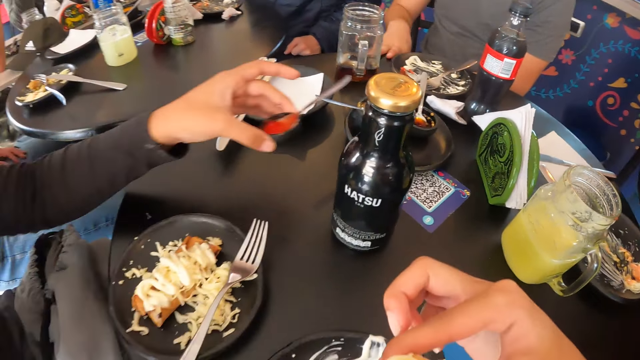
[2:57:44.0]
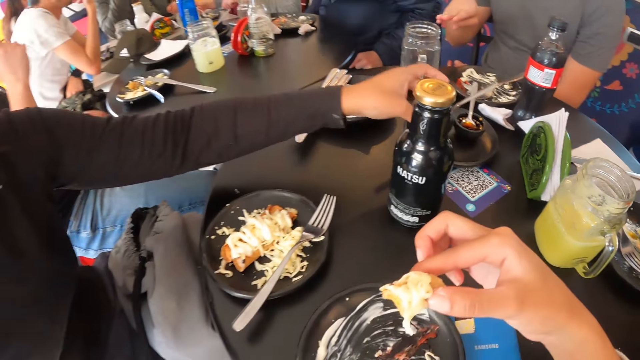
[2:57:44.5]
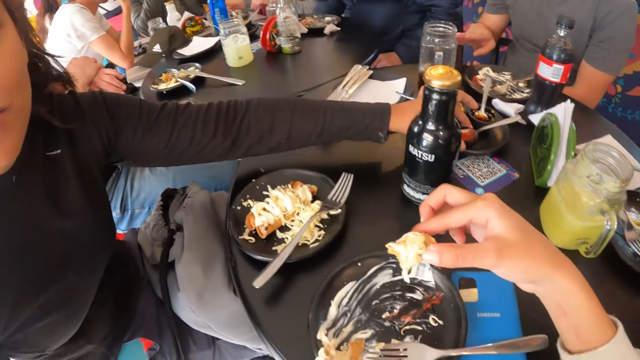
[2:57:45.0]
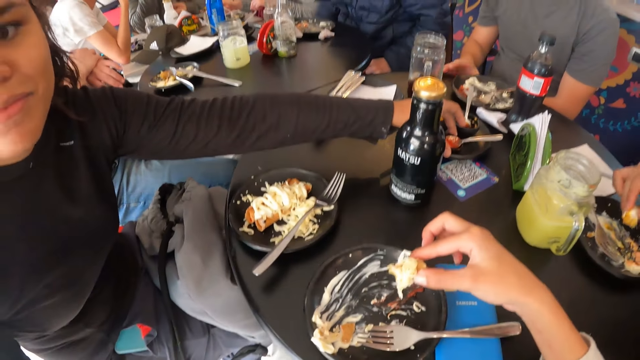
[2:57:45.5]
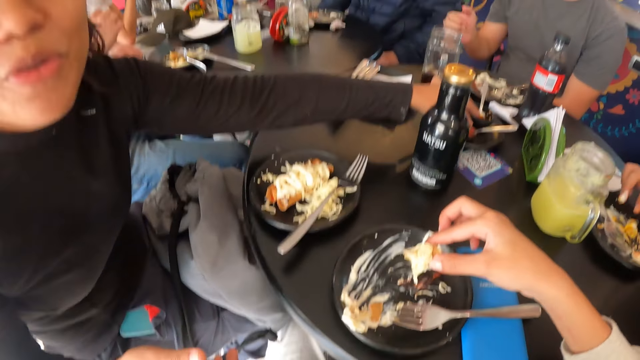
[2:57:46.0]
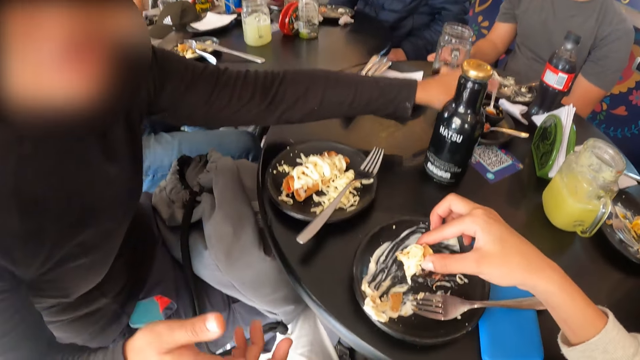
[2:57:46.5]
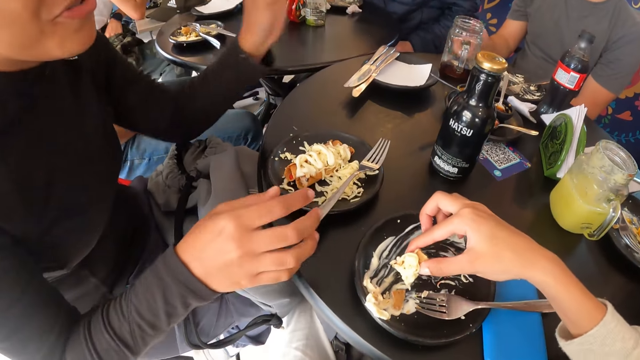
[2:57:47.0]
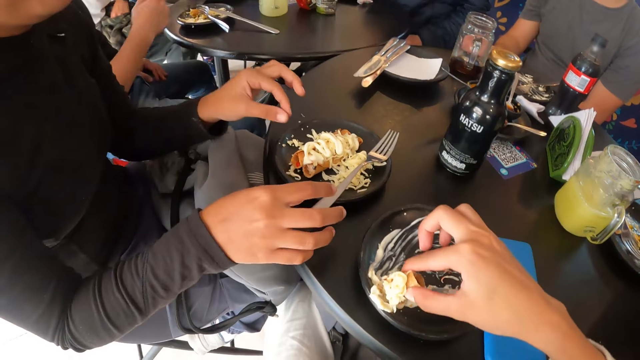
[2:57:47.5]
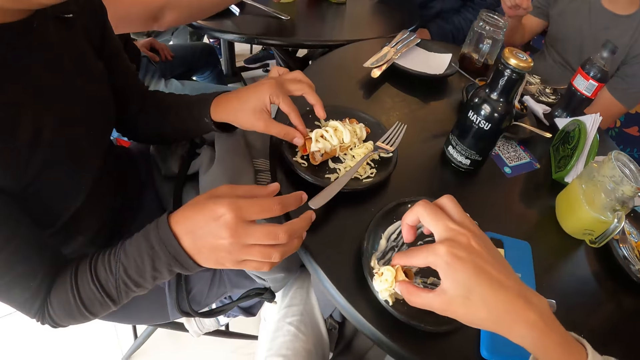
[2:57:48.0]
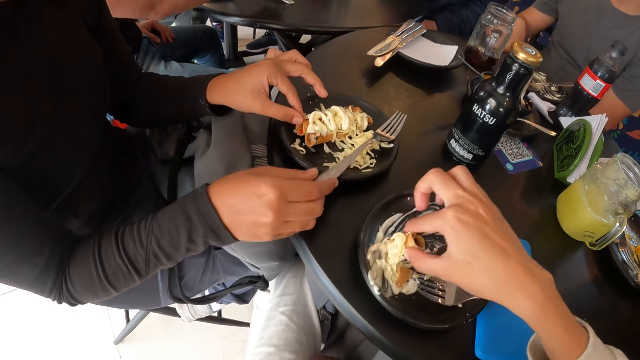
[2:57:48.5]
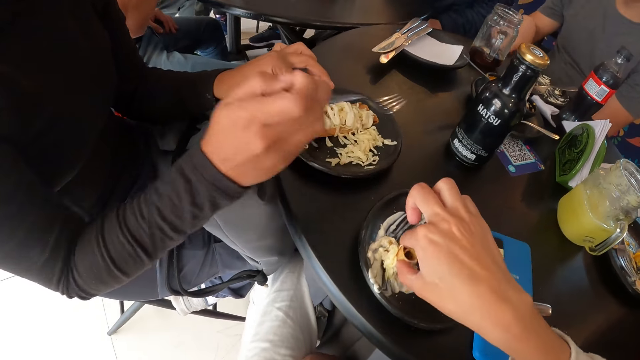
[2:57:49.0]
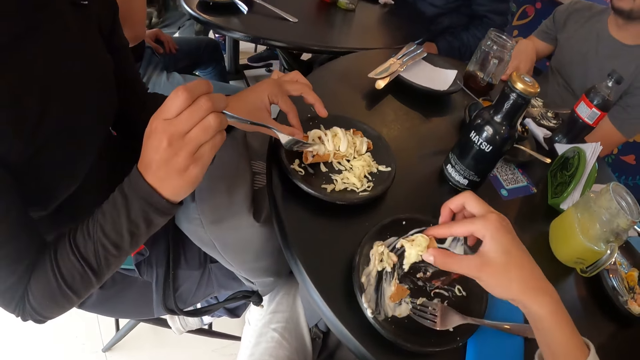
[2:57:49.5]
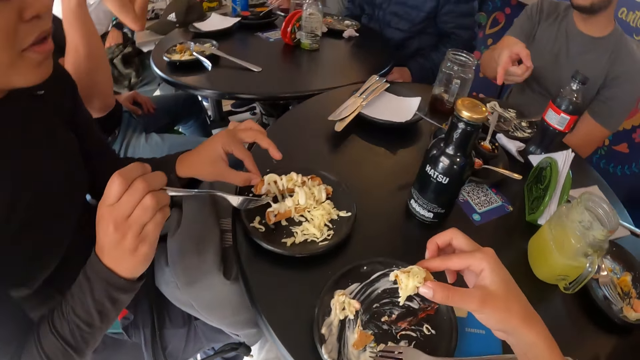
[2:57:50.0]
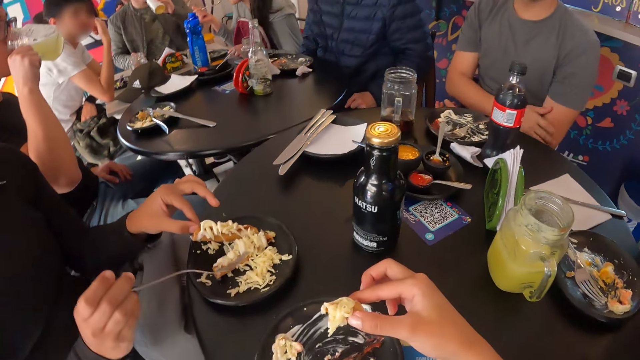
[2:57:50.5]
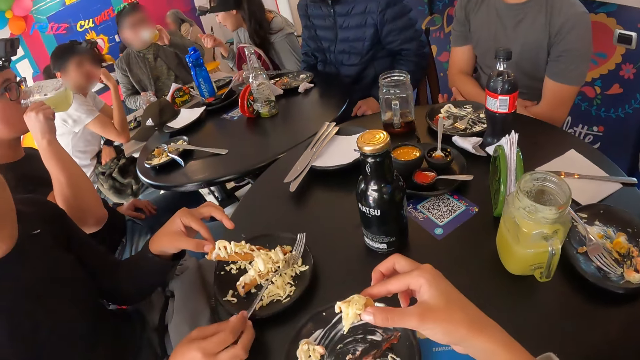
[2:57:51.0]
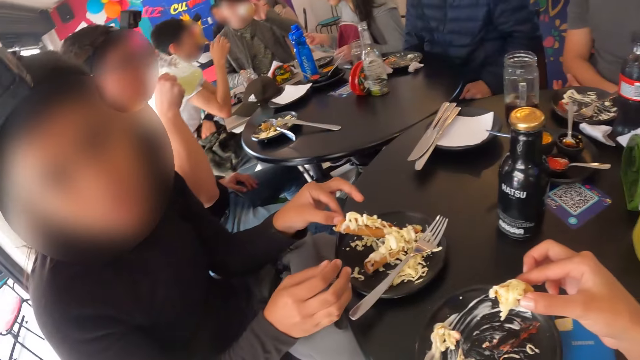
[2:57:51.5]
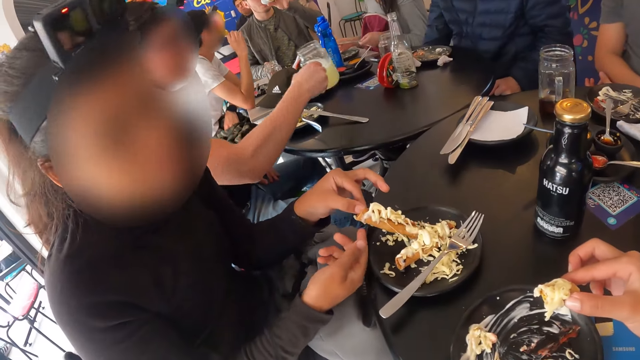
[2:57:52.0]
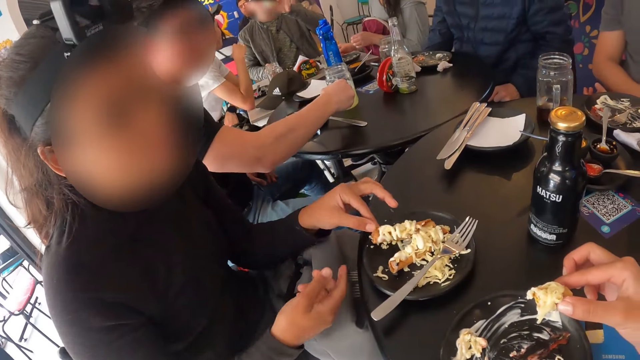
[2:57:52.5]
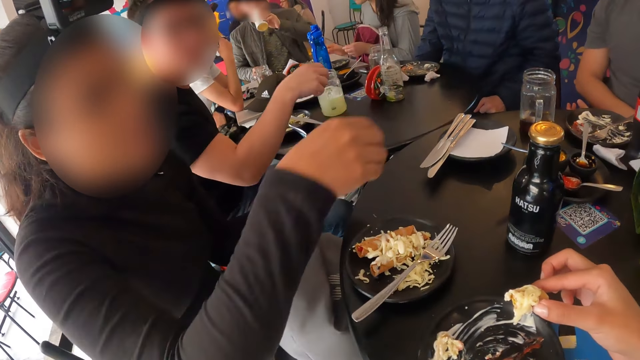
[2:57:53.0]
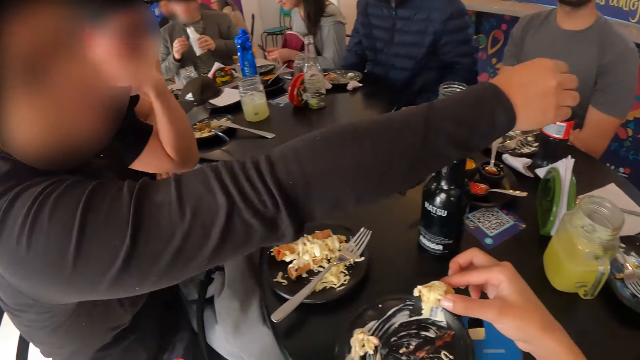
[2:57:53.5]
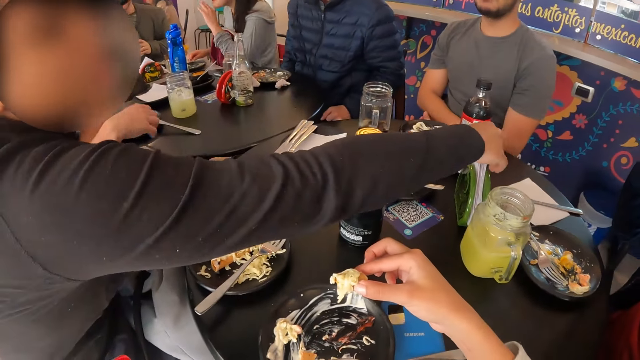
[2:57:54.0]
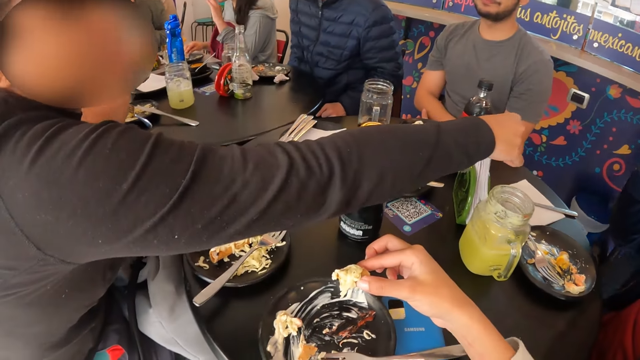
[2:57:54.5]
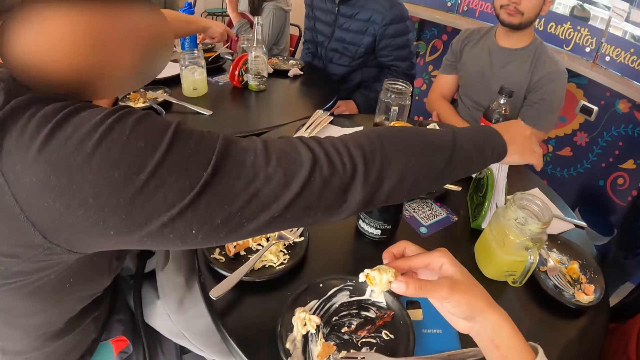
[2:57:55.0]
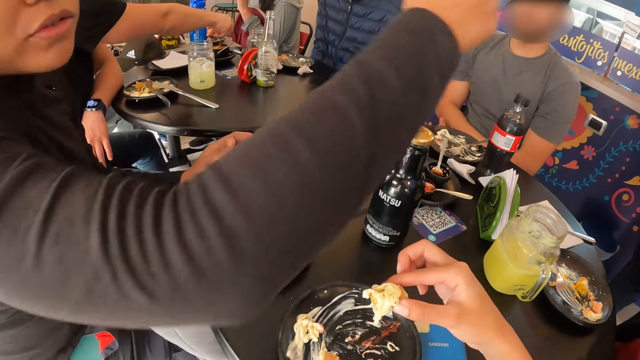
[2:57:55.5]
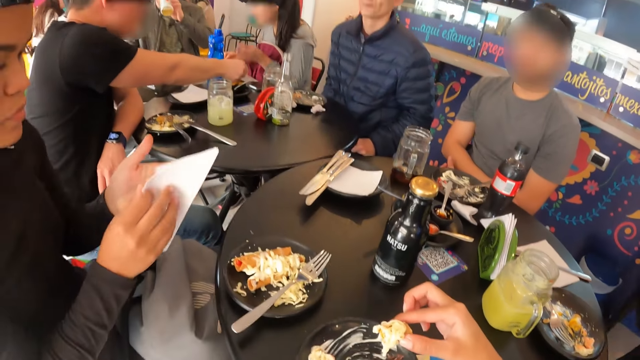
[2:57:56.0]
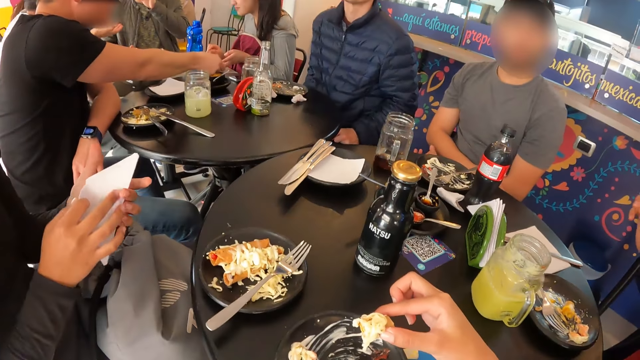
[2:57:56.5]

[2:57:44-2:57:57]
A lady places the bowl on the tray. The lady drops the sauce bowl with her left hand on the table. The lady picks something from the plate. The lady picks the fork spoon from the table with her right hand and drops the fork spoon from the table with her right hand. A man drops the cup on the table with his right hand. The lady picks a napkin from a napkin holder with her right hand.

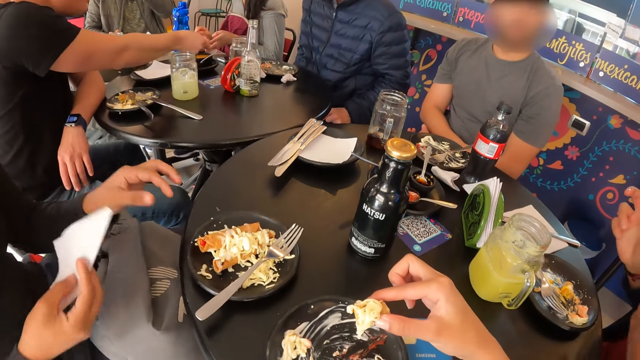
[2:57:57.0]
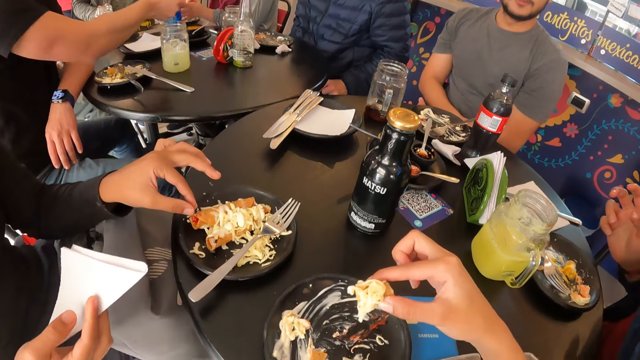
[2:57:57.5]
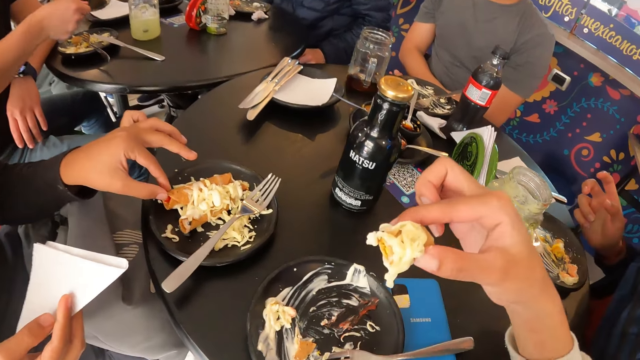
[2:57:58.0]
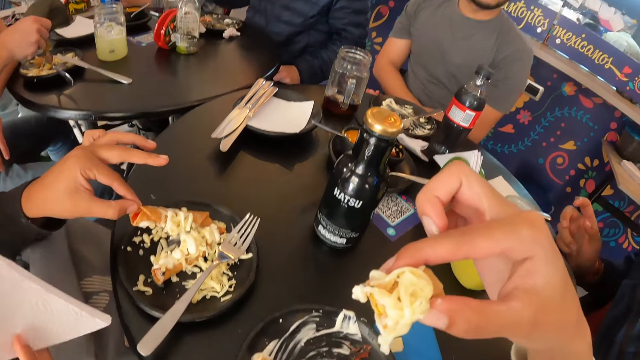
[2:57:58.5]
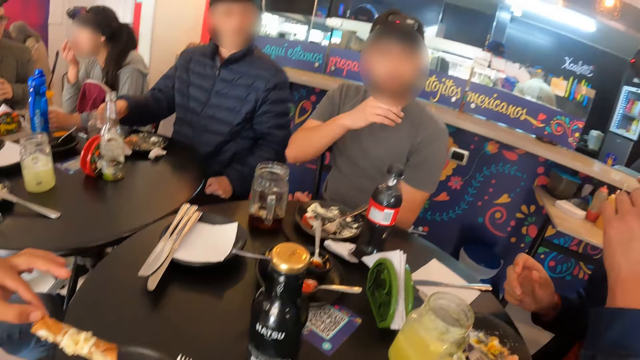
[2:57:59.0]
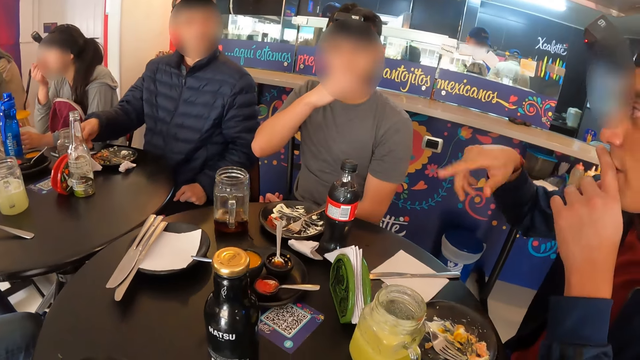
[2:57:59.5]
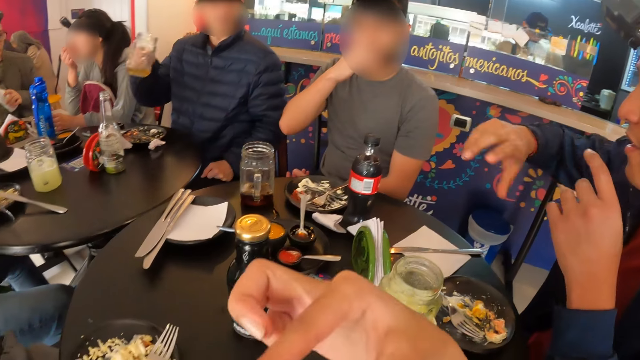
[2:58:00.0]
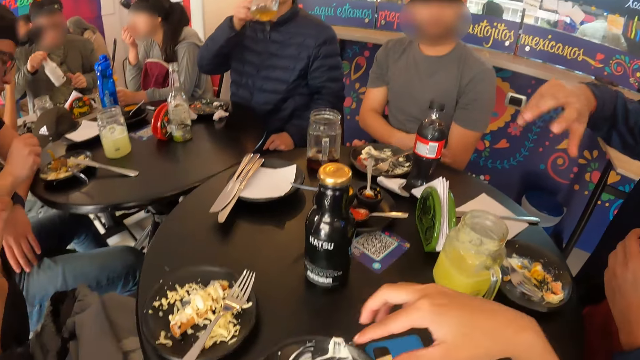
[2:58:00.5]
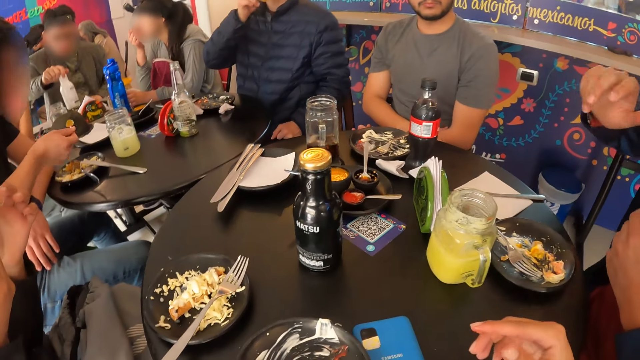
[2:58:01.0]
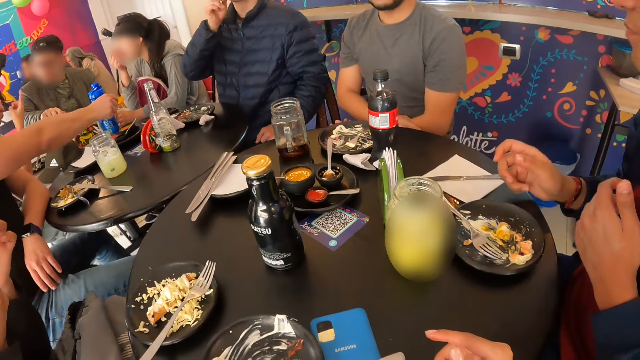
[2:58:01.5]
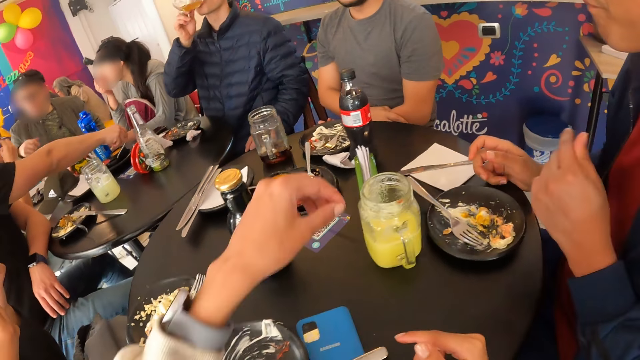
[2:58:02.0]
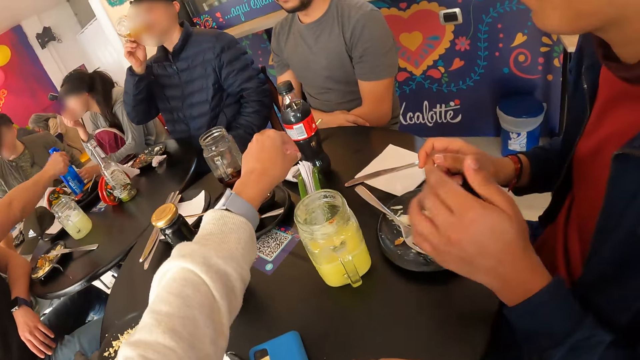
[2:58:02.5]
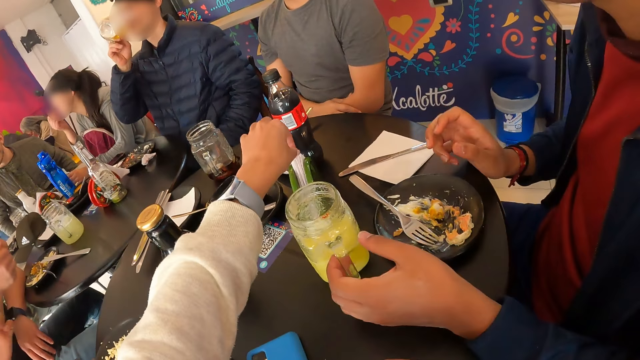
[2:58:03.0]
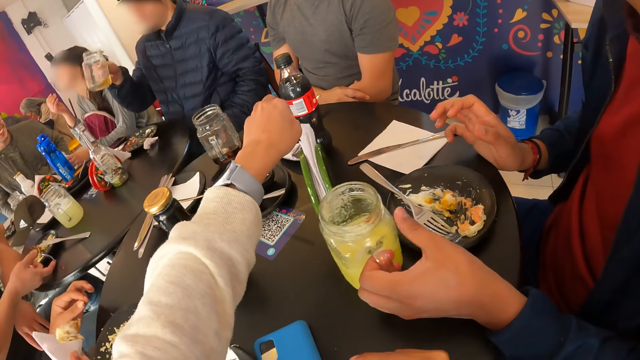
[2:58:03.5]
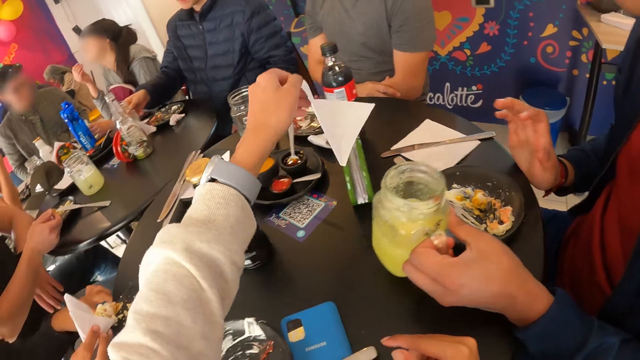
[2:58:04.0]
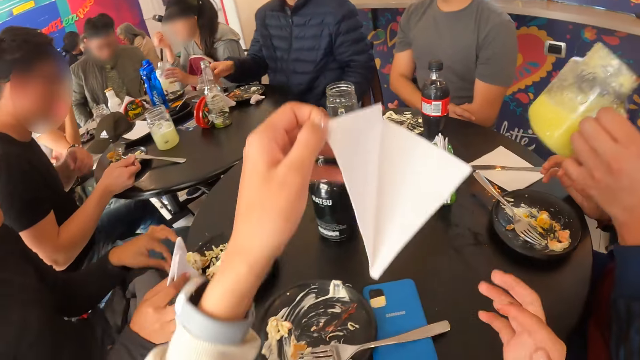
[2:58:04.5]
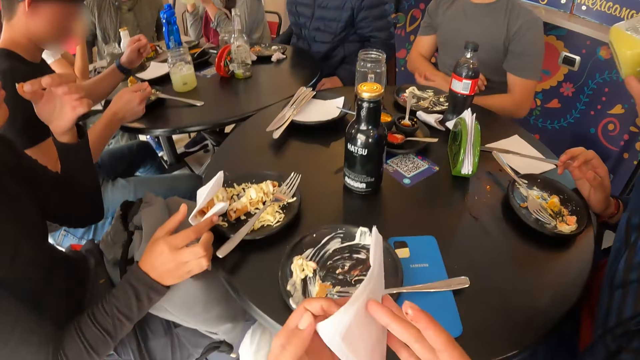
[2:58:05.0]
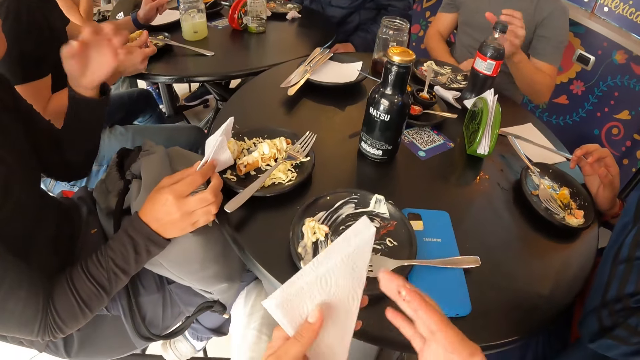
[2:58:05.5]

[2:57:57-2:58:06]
A lady picks something. A man covers his mouth with his right hand. Another man picks up a cup from the table with his right hand. The camera wearer picks up a napkin from the napkin holder with his hand. A third man picks up the cup from the table with his left hand. The second man drops the cup from the table with his right hand.
